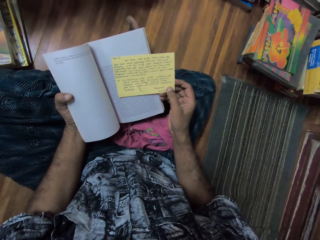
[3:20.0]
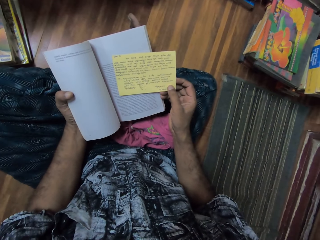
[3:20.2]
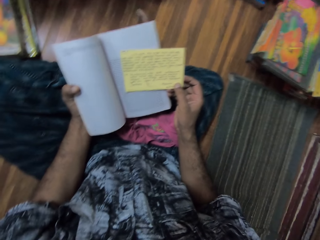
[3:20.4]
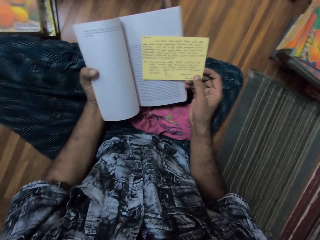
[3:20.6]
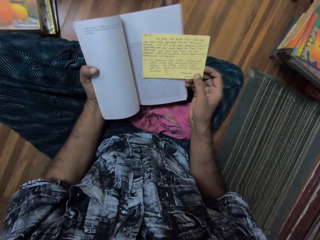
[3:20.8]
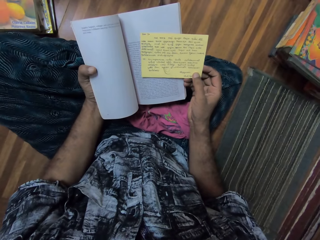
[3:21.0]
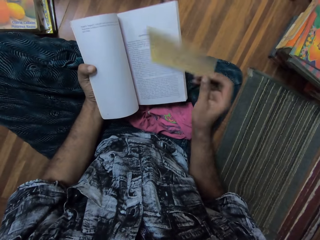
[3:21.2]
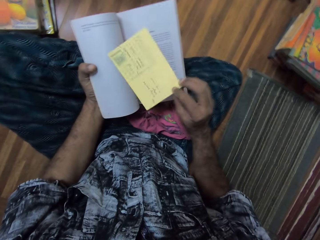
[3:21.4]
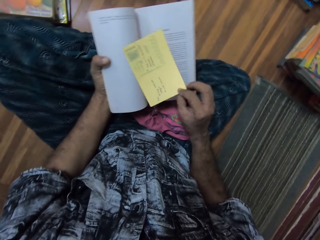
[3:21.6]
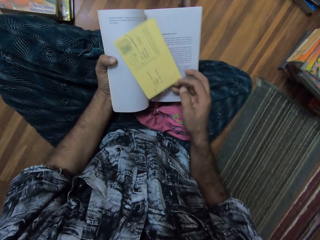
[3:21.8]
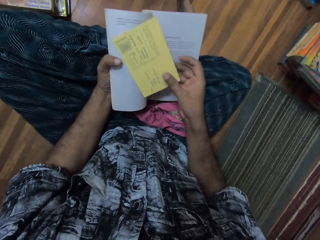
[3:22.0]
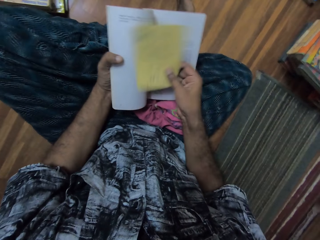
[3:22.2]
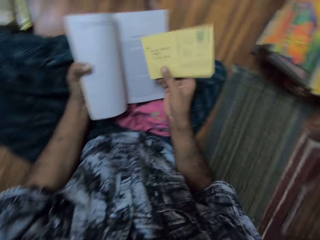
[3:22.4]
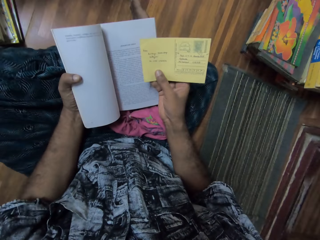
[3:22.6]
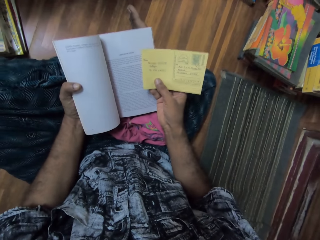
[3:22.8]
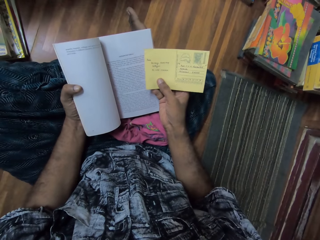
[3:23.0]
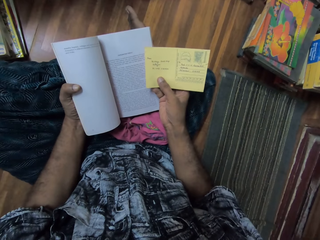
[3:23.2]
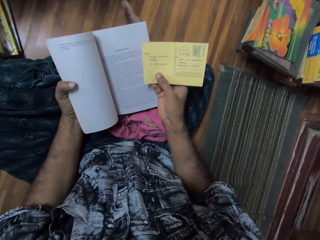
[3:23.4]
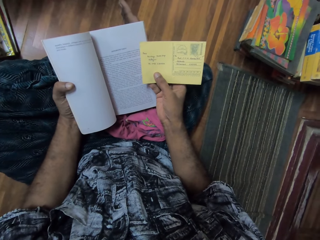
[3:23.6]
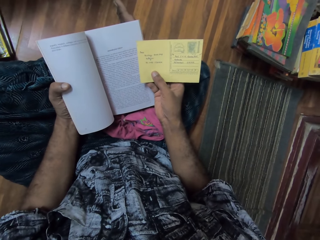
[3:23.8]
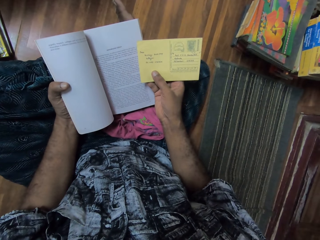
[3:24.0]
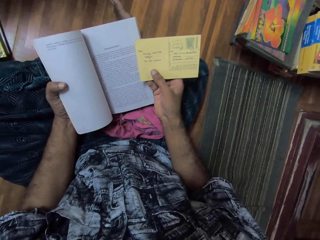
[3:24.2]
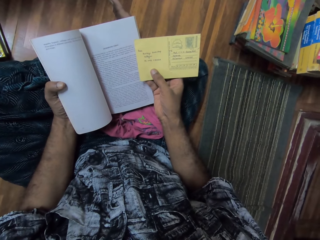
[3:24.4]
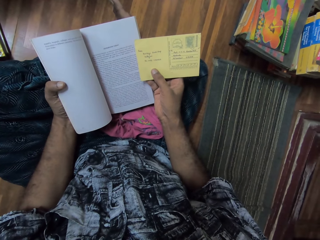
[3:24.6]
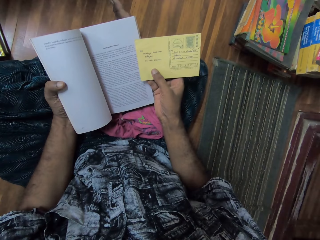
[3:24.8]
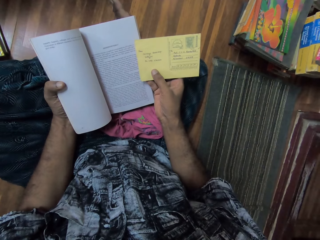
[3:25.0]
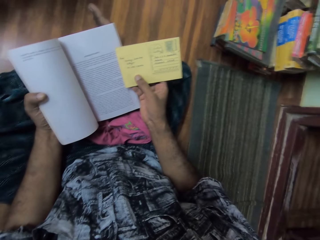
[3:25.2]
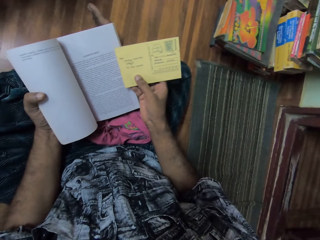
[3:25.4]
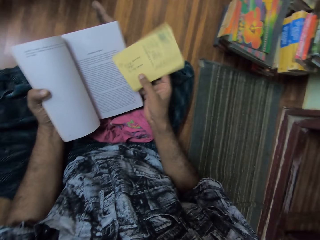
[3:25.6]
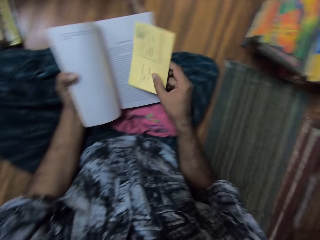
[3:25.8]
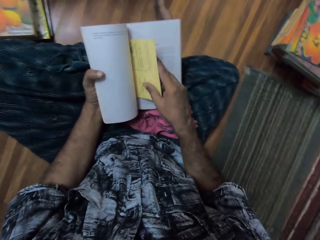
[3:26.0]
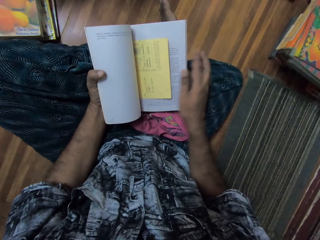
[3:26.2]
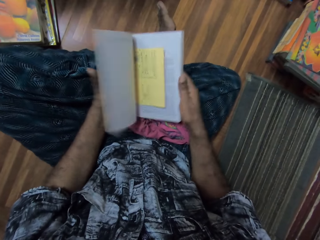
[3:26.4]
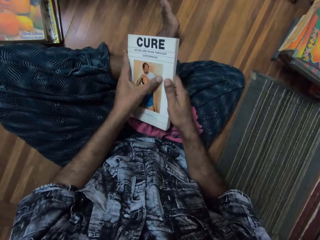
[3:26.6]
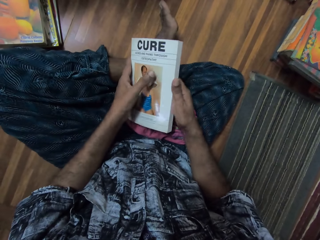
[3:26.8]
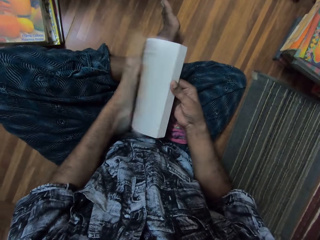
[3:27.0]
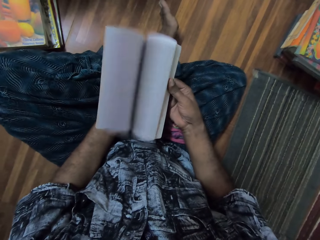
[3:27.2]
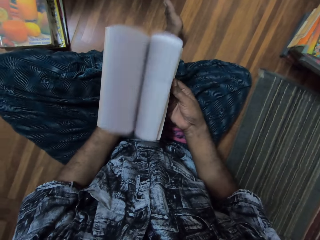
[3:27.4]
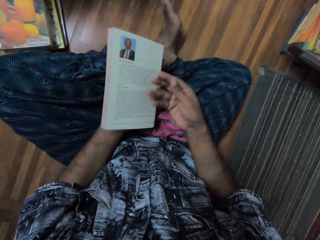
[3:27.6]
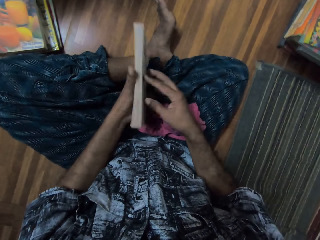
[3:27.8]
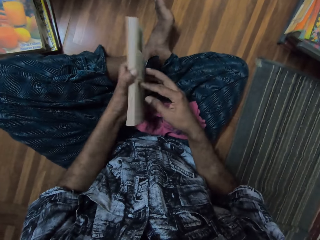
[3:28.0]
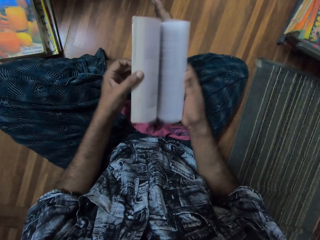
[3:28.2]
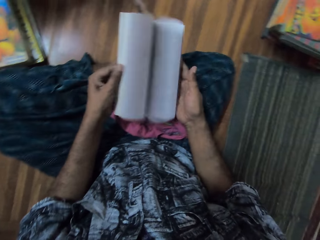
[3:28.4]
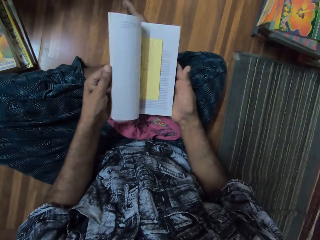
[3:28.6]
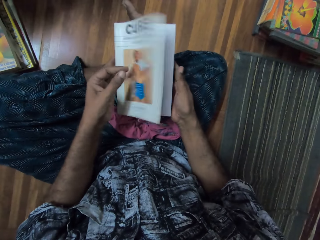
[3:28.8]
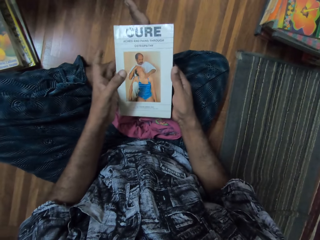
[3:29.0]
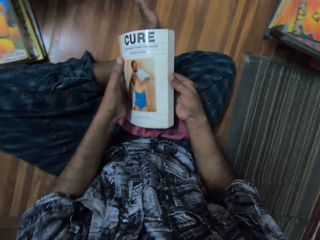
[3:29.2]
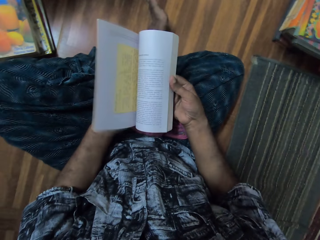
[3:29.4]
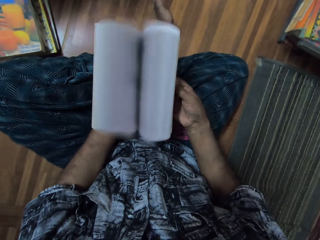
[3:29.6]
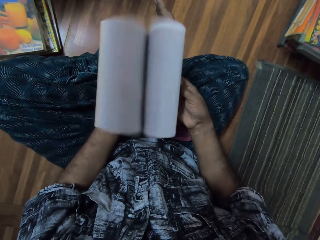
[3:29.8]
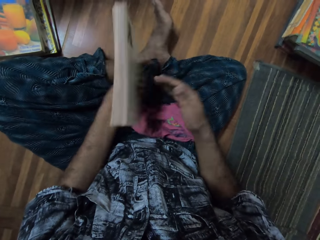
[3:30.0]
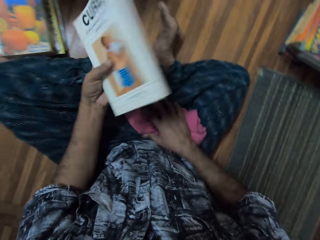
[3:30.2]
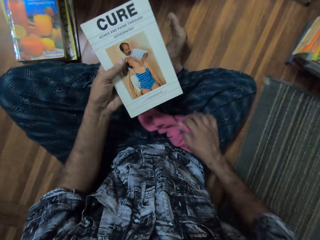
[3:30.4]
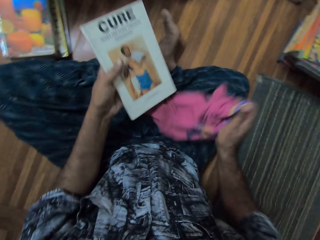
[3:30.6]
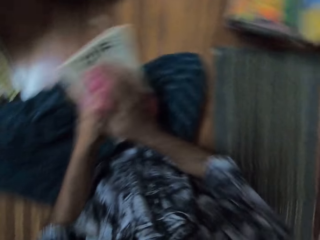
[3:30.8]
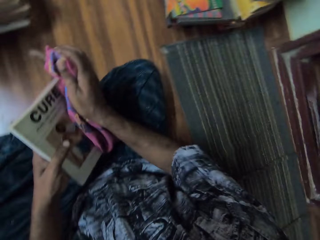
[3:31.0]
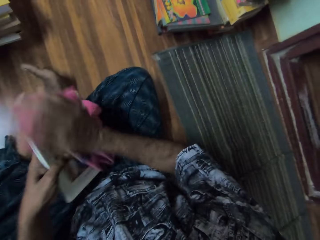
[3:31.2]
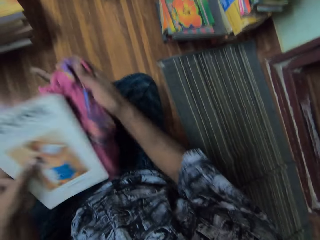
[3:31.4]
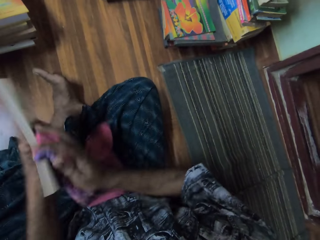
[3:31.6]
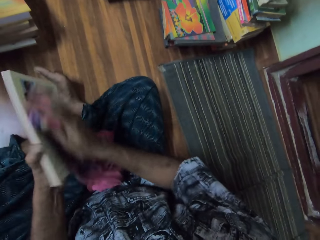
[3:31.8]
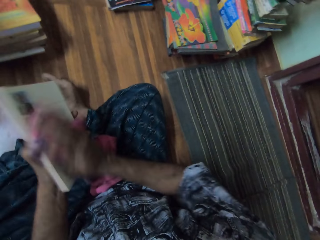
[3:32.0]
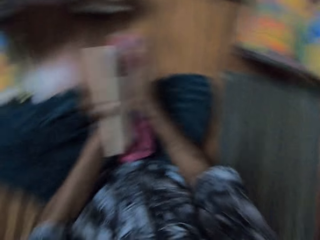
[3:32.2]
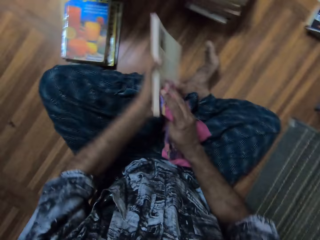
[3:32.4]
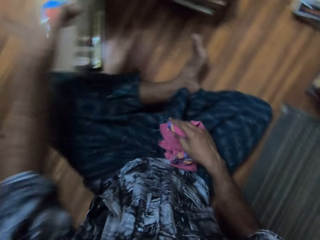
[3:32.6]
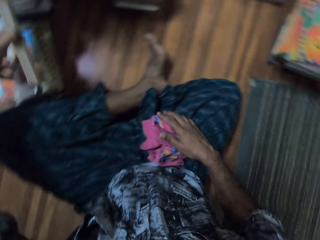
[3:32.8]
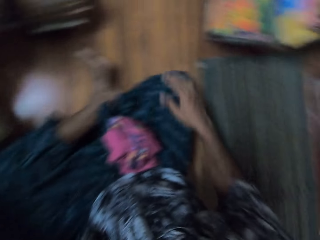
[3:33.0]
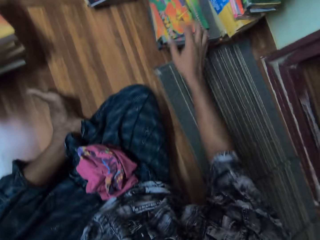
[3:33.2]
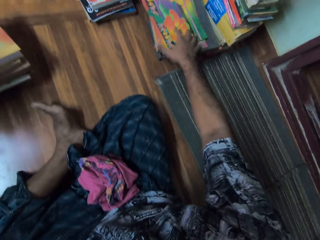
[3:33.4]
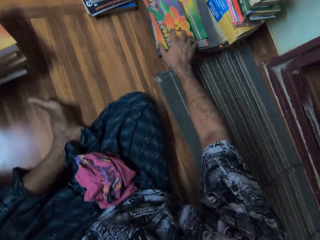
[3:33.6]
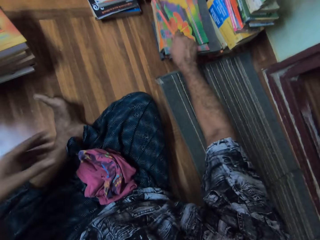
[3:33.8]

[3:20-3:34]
The camera wearer flips the paper or card. They put the paper on the page, pick up the paper, and read the paper. They hold the card in hand. They put the card inside the book pages. They close the book. They flip through the book pages. They close the book. They flap the book pages. They pick up the cloth from the floor. They wipe the book with the cloth. They put the cloth on the floor. They put the book on a pile of books on the floor.

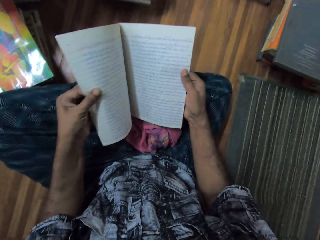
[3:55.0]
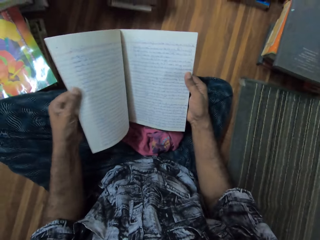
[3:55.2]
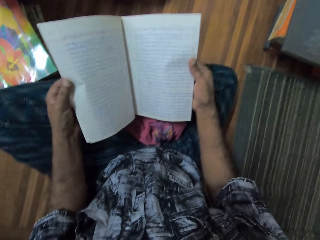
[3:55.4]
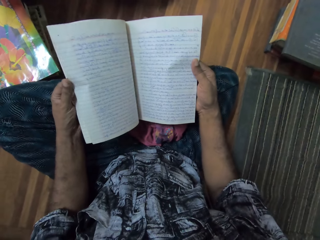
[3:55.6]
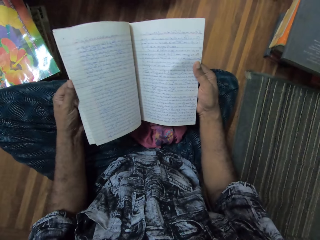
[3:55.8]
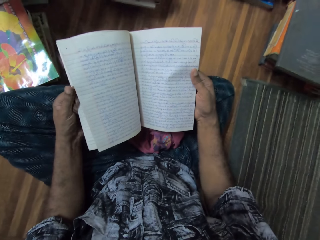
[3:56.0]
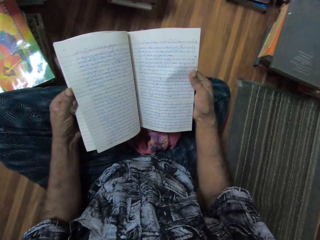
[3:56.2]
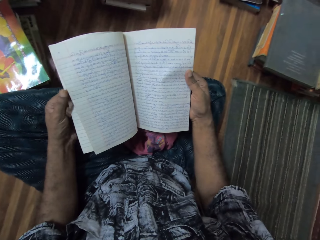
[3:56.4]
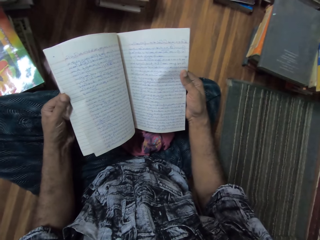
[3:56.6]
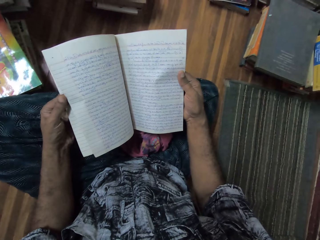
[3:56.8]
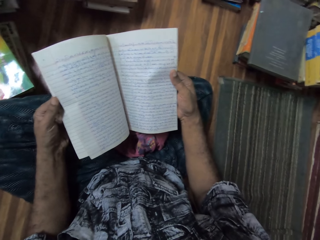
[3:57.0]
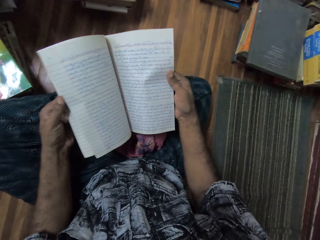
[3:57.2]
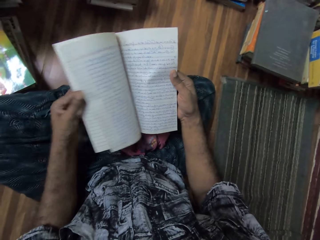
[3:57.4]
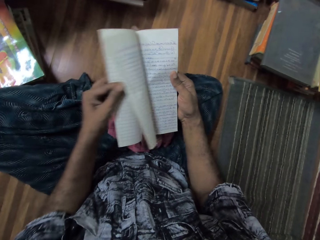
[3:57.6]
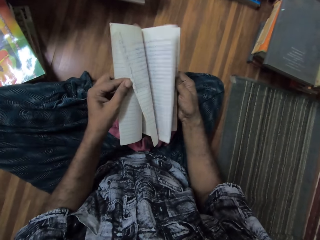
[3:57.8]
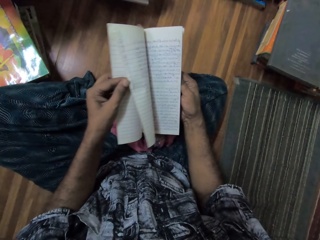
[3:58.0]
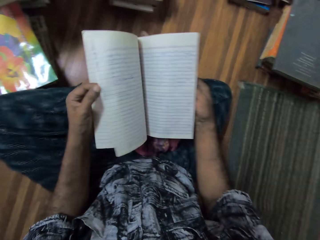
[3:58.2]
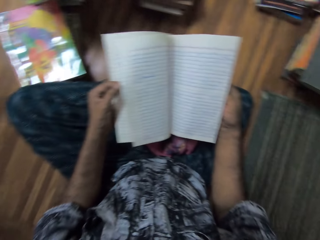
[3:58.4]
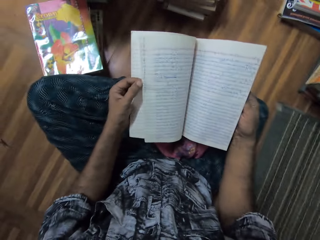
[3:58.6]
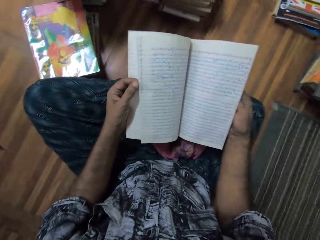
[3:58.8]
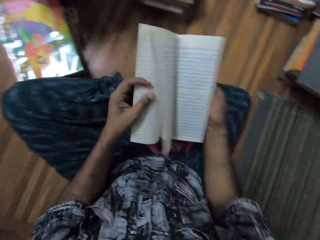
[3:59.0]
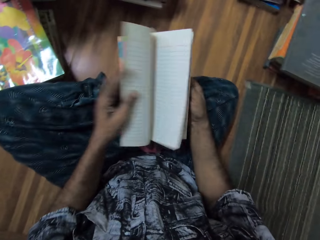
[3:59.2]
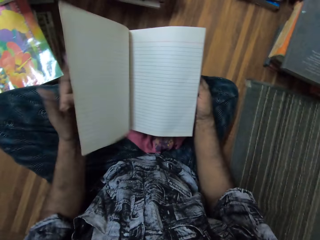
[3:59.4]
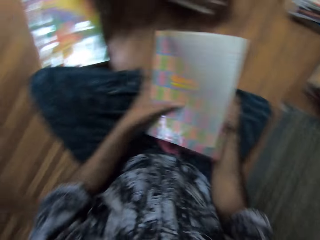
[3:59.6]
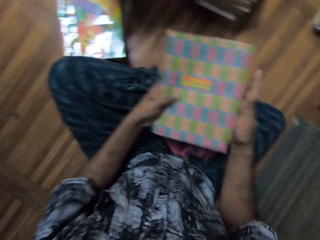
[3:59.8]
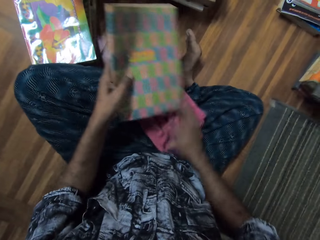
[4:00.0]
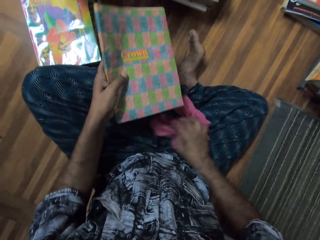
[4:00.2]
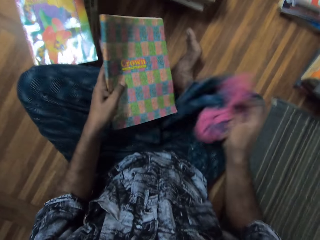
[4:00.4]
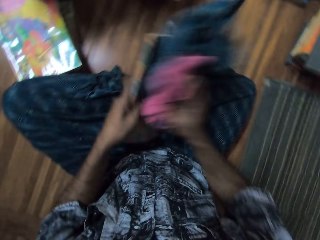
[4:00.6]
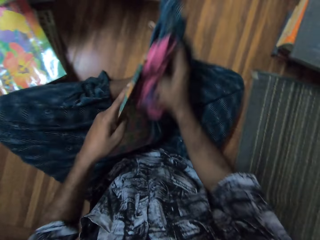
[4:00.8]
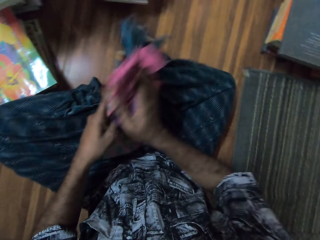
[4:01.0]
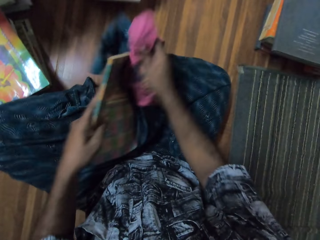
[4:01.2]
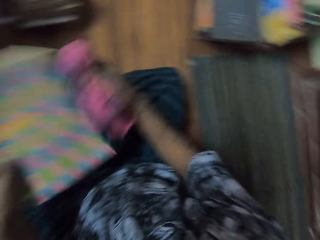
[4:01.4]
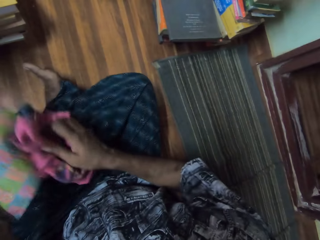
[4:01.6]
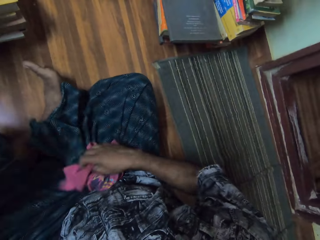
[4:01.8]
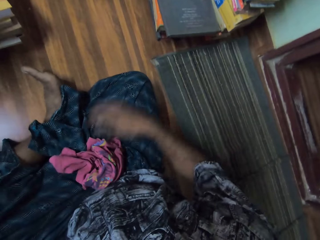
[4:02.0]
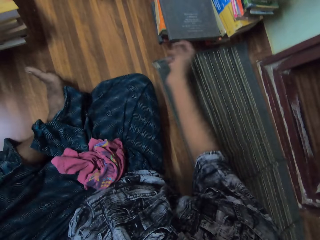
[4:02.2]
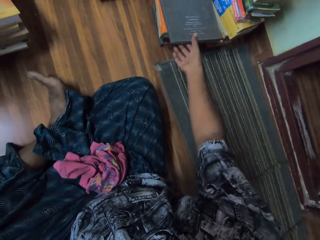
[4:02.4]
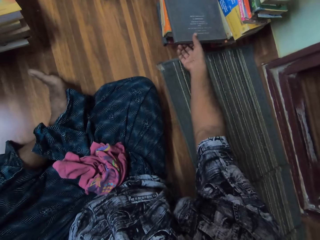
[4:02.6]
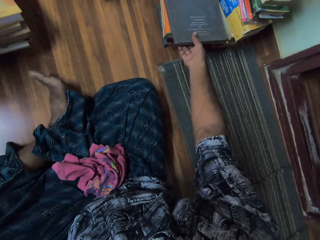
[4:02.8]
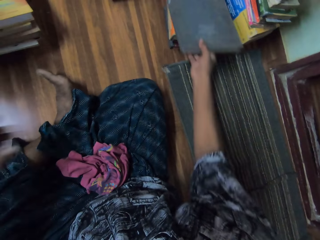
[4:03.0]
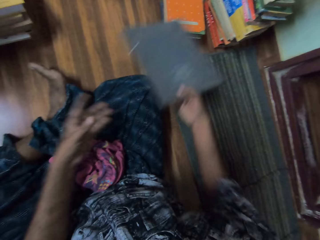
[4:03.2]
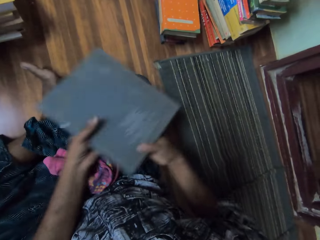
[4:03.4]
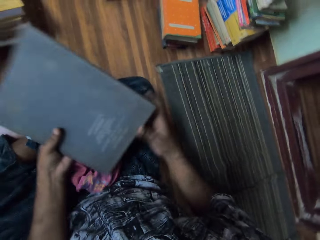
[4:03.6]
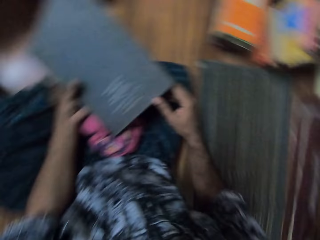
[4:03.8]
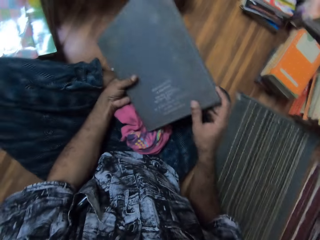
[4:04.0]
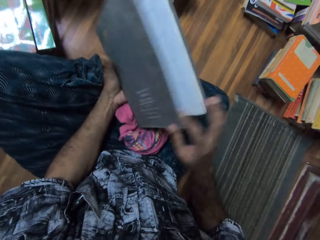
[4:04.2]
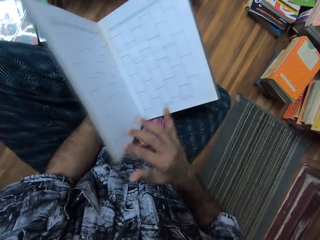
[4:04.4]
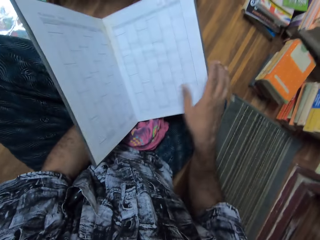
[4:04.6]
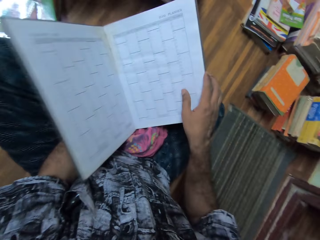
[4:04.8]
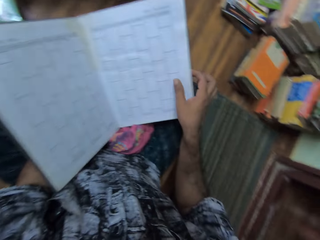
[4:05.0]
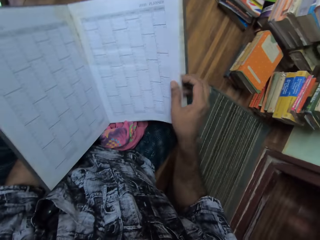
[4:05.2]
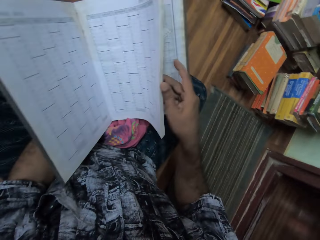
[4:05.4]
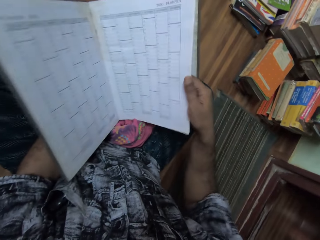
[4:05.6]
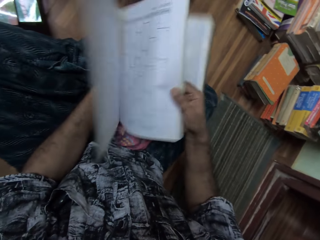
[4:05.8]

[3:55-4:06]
The camera wearer reads the notes. They flap the book pages. They read the notes. They flap the book pages and close the book. They pick up the cloth from the floor. They wipe the book with the cloth. They put the book on a pile of books on the floor. They put the cloth on the floor. They pick up the book from the pile on the floor. They hold the book with both hands, open the book, and flip through the book pages.
